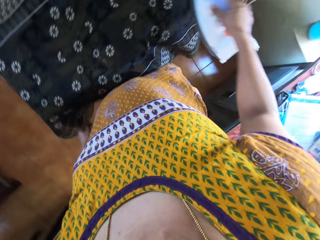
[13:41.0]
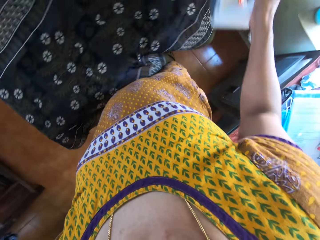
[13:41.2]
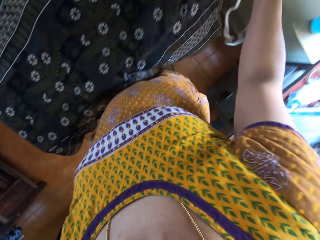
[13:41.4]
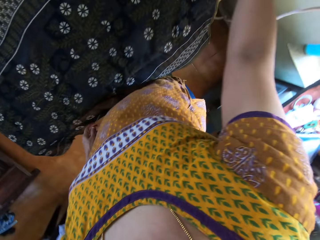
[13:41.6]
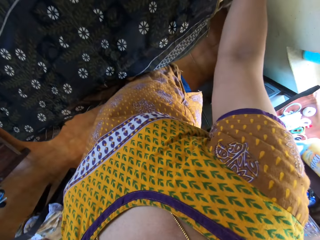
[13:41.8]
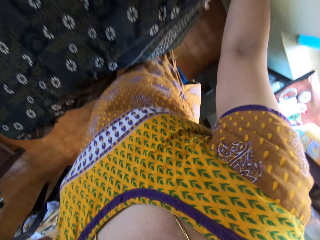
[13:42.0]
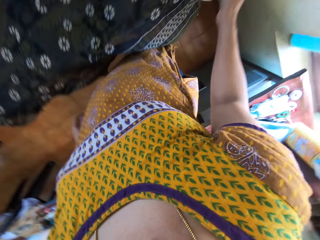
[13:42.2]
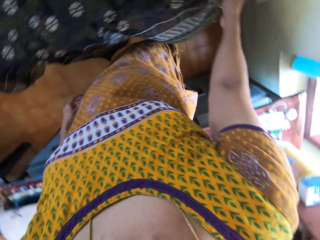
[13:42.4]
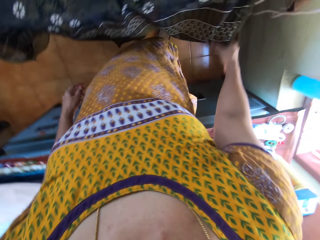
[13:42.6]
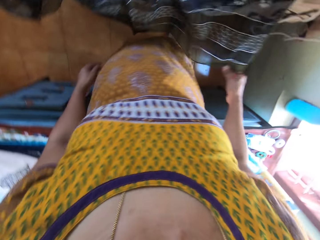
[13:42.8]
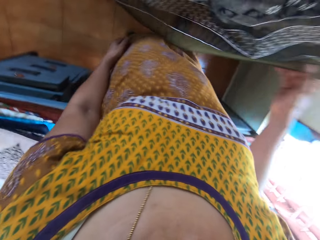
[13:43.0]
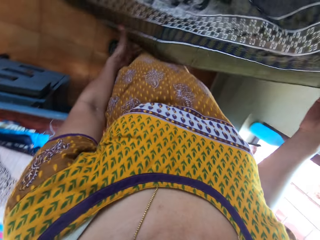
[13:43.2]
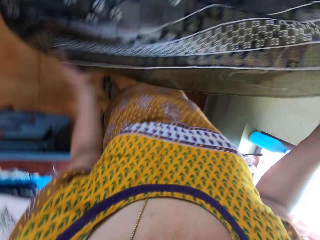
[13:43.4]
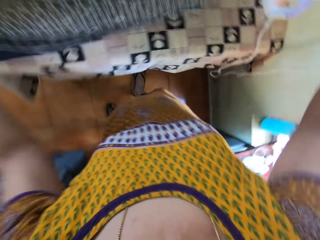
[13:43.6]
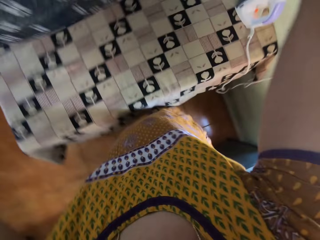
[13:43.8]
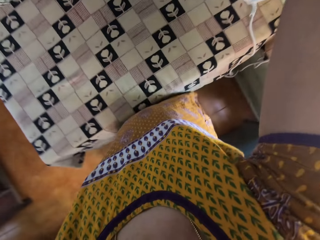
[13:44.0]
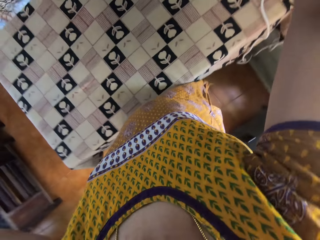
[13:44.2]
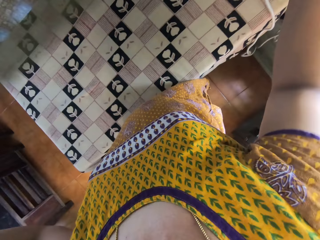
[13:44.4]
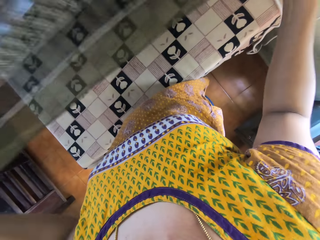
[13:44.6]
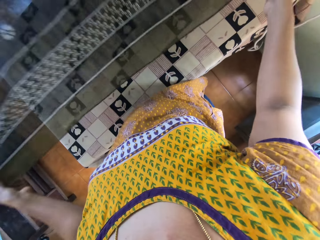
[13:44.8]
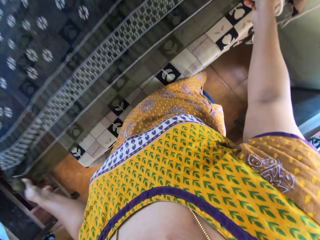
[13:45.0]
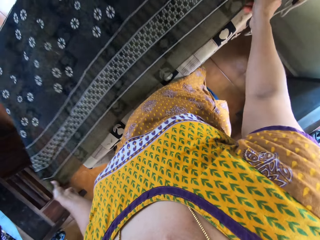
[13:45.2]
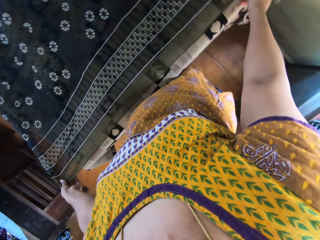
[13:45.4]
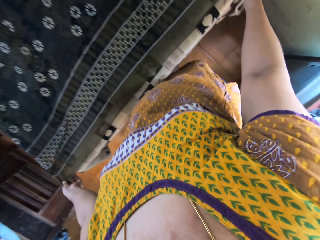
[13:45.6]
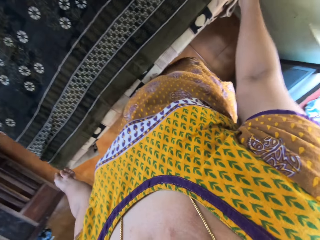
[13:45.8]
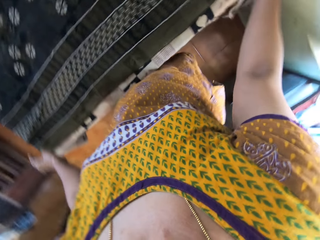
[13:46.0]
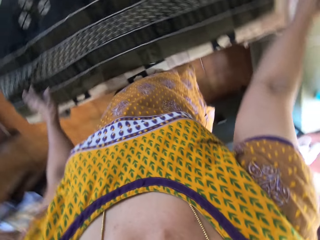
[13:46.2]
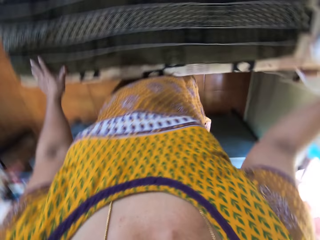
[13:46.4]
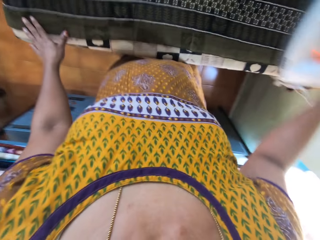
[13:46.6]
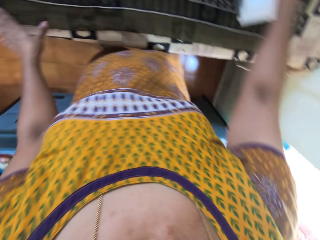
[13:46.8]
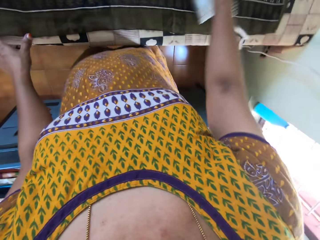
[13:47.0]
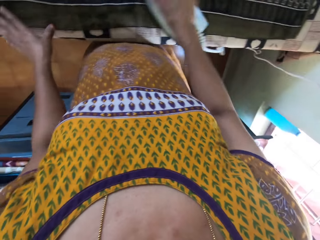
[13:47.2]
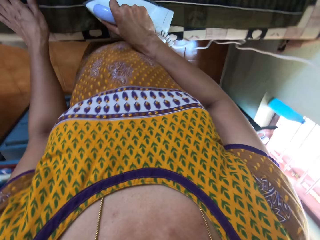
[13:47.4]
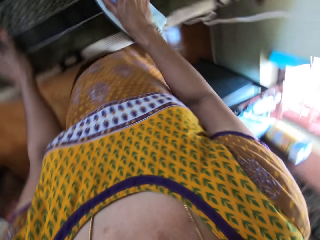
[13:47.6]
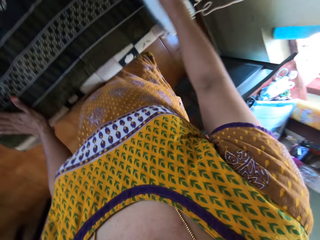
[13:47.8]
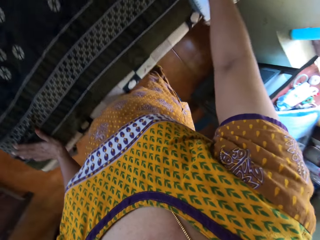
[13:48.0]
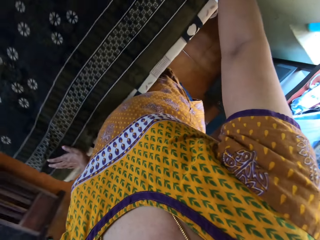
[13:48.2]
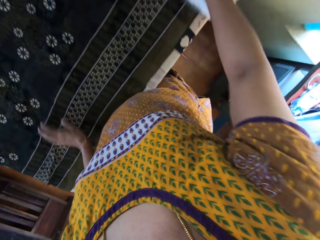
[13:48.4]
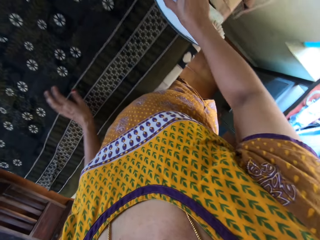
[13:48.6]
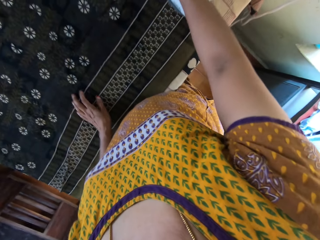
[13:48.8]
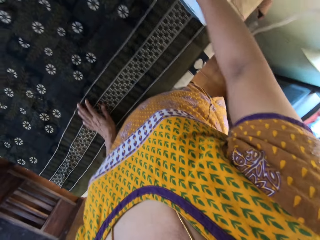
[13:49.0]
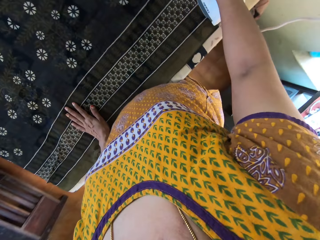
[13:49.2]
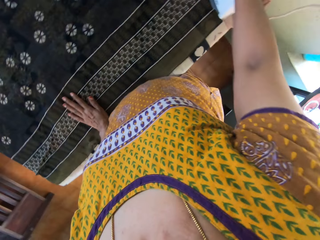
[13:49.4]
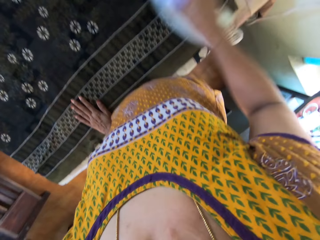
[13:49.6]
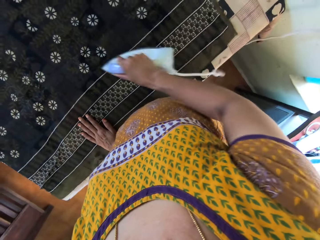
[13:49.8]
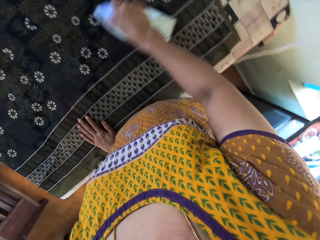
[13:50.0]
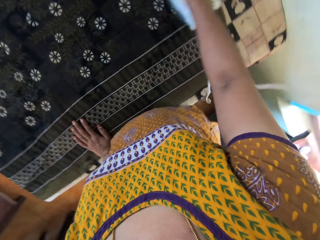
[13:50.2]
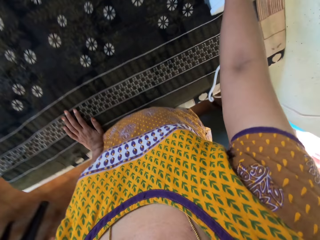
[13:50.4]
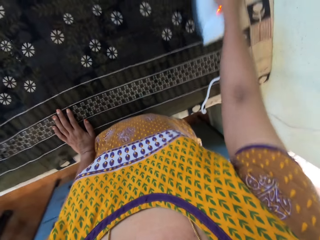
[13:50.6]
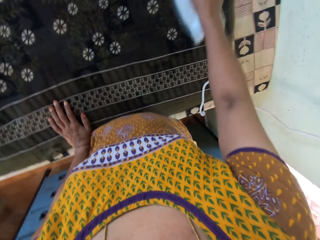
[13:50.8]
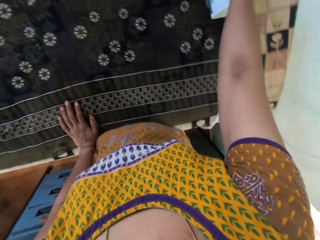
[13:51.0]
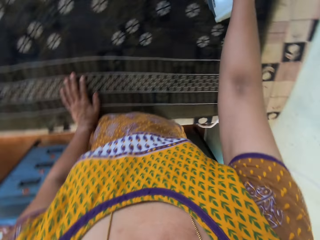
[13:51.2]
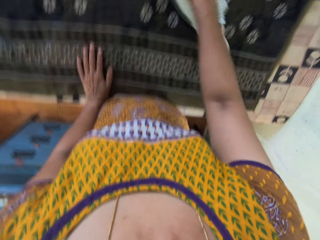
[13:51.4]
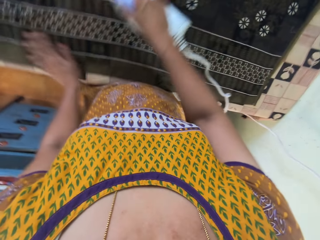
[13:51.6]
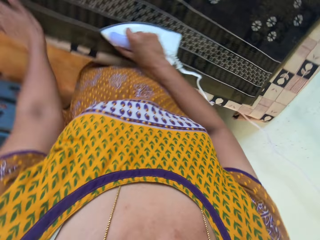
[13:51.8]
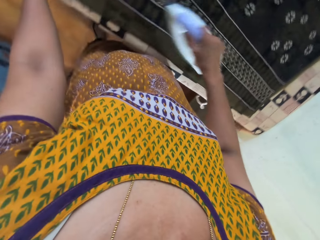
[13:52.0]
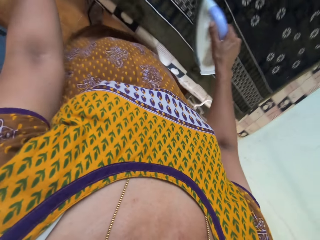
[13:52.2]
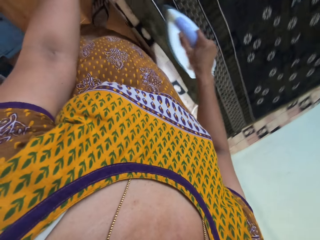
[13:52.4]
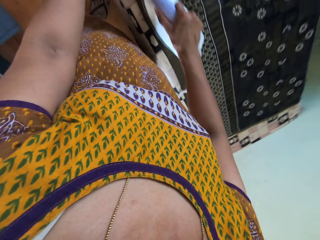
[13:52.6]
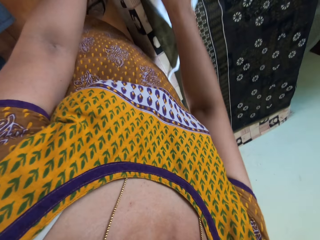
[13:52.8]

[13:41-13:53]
The camera wearer puts the iron box on the table with her right hand. She raises the fabric from the ironing board with her right hand. She raises the fabric from the ironing board with both hands. She places the fabric on the ironing board with both hands. She drops the wrapper on the table with both hands. She spreads a cloth on the table. She picks up the iron. She irons the wrapper with the iron in her right hand.

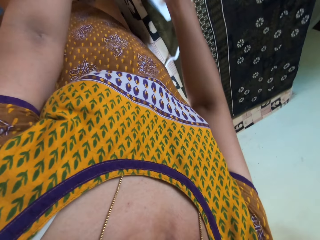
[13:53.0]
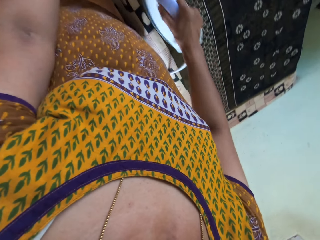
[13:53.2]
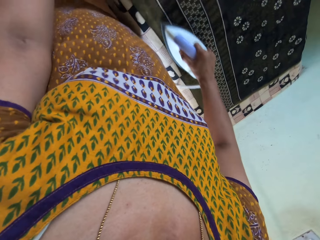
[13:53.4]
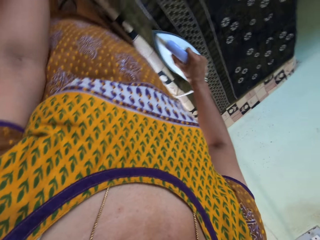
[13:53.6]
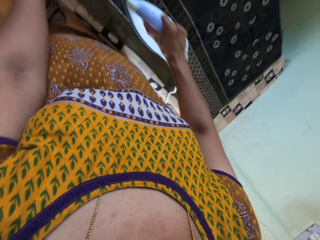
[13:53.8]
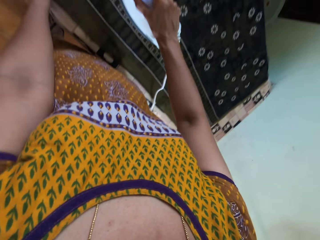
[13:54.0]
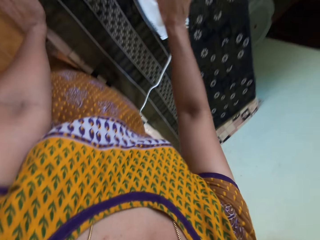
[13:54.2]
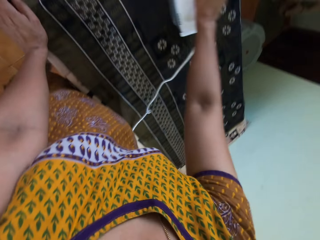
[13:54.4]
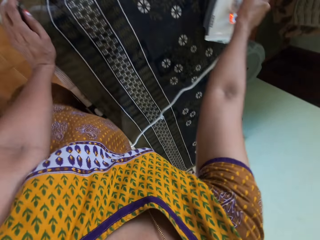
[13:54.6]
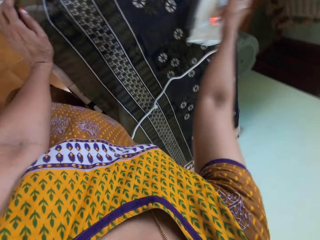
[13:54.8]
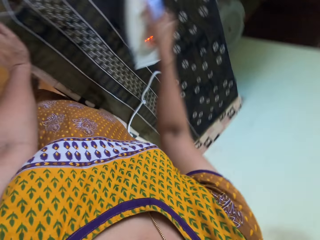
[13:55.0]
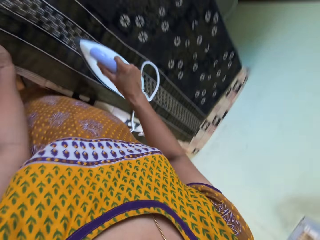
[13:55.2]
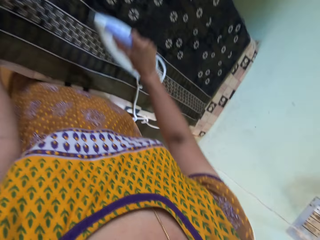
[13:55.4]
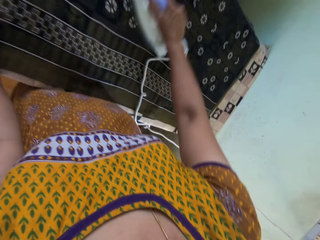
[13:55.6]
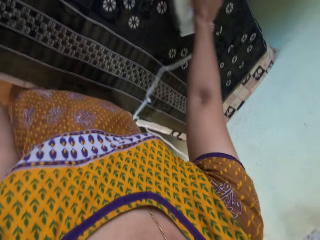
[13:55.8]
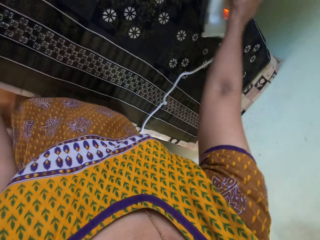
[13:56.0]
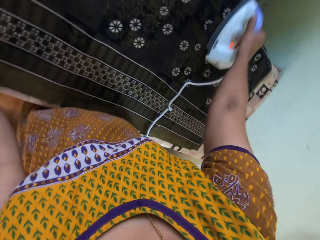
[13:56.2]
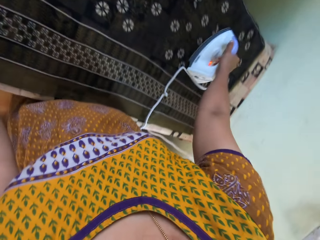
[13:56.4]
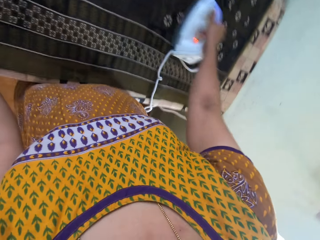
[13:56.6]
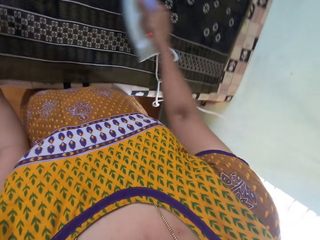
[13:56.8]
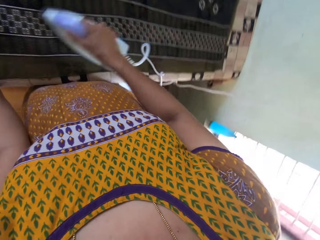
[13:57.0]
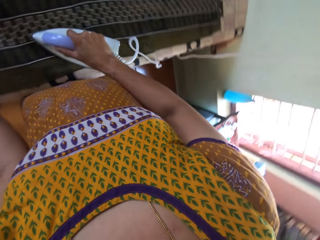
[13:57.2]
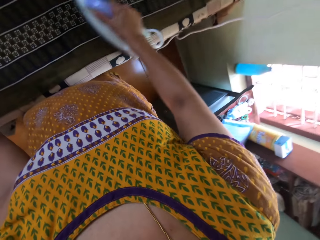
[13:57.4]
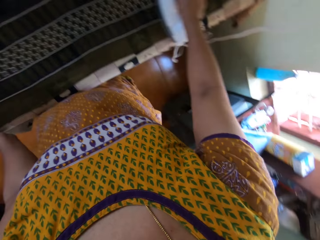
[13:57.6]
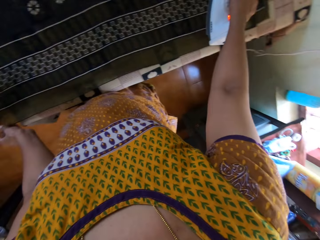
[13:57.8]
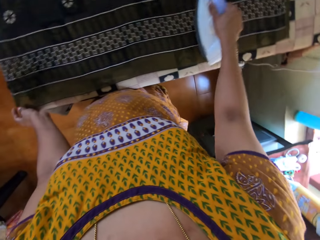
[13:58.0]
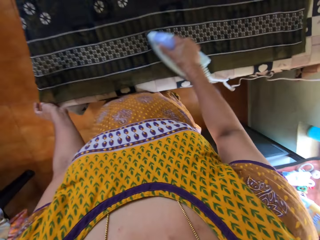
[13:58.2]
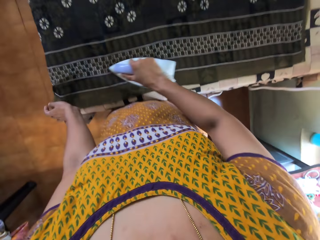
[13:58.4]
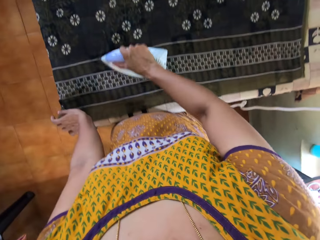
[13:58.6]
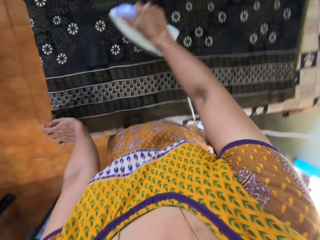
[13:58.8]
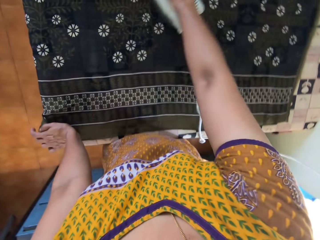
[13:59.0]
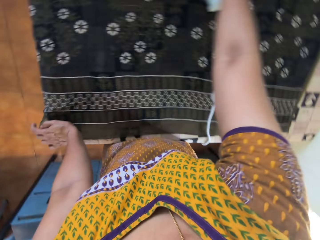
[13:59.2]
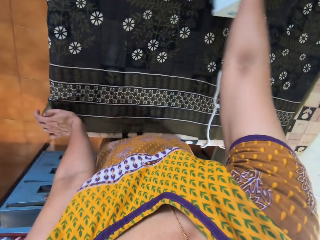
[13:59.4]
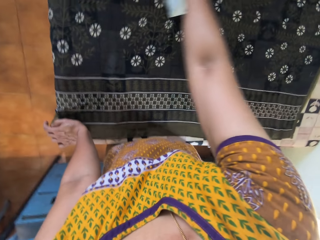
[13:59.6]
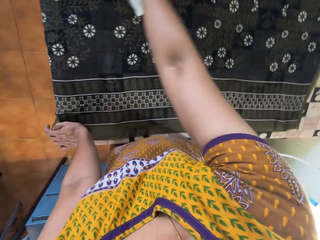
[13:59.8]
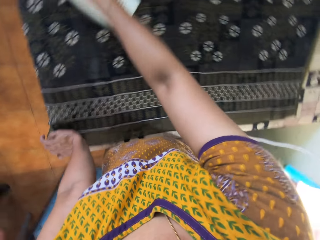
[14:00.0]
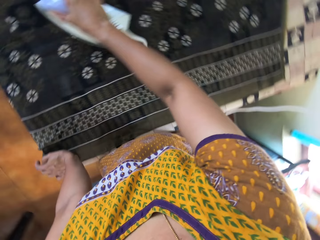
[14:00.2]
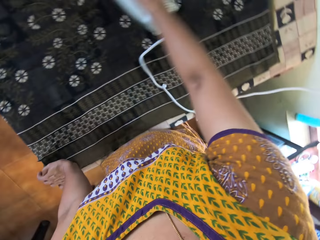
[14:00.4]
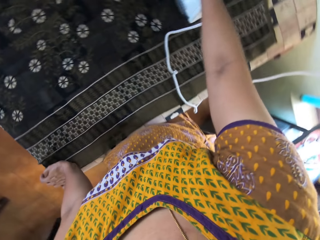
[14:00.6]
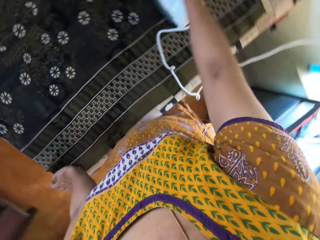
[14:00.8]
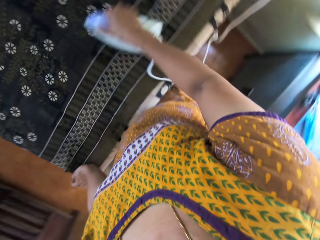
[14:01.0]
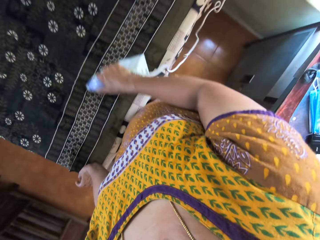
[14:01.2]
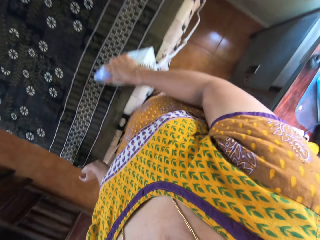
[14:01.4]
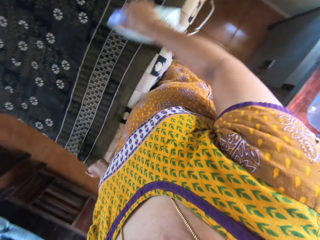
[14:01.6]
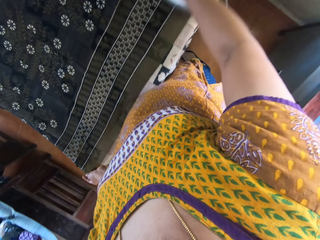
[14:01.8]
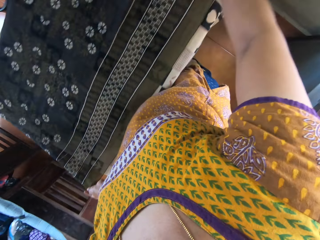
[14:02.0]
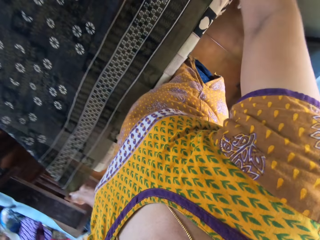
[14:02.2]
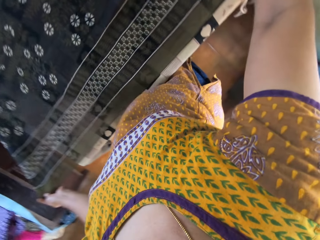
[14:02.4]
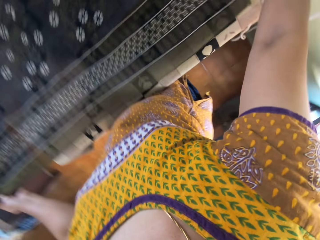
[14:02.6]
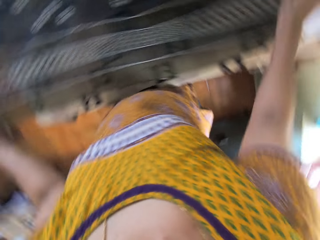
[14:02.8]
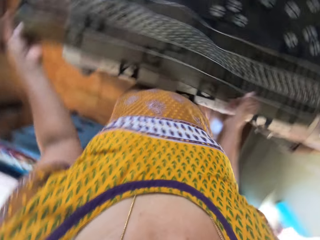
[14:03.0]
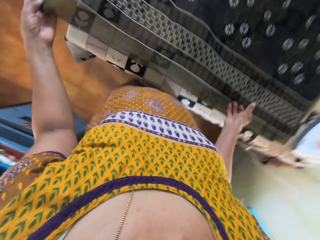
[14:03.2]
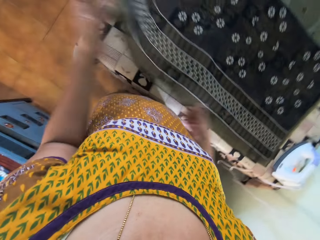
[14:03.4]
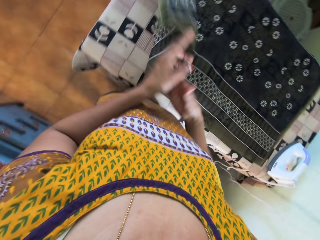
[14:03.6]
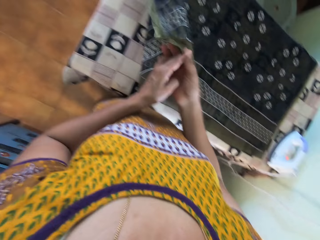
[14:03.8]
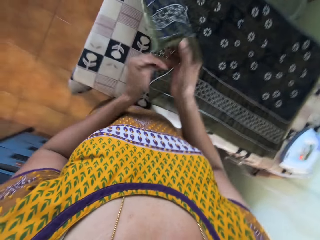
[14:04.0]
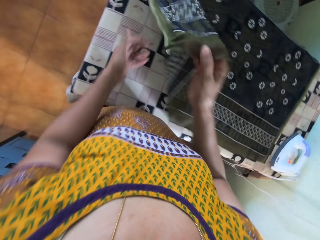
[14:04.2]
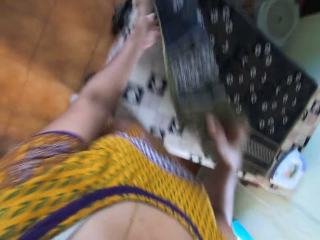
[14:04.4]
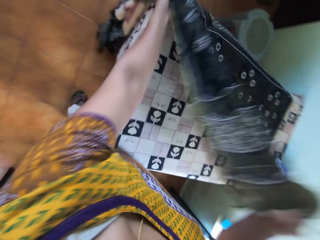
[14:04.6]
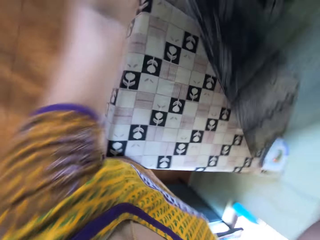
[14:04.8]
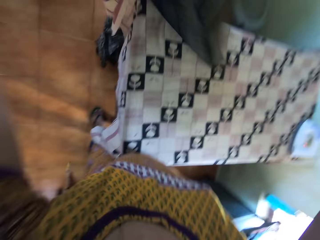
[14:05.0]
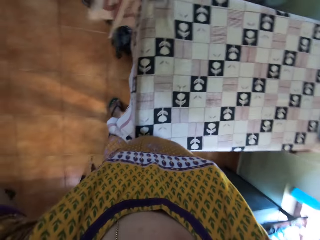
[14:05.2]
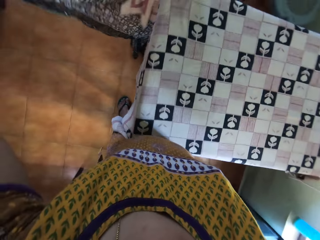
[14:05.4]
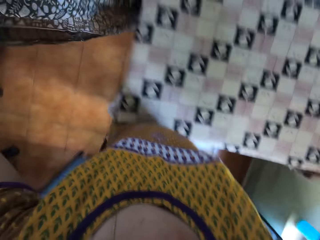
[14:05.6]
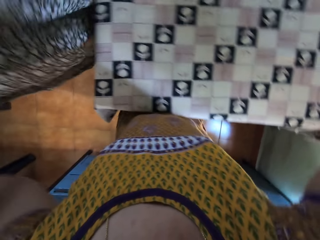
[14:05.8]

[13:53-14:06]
The camera wearer picks up the wrapper with her left hand. She passes the wrapper to her right hand from her left hand. She lifts the wrapper with both hands.
